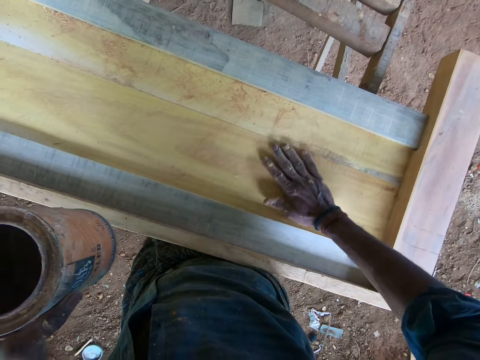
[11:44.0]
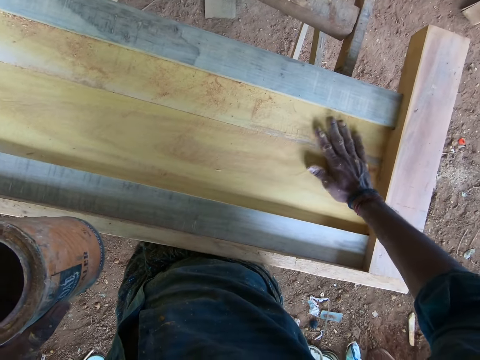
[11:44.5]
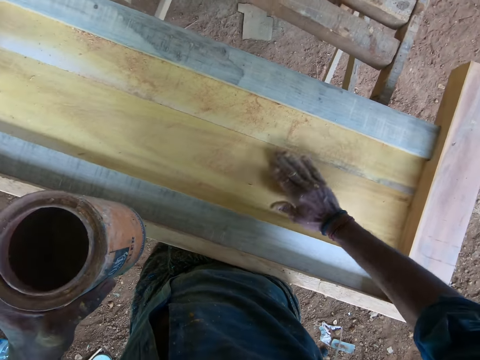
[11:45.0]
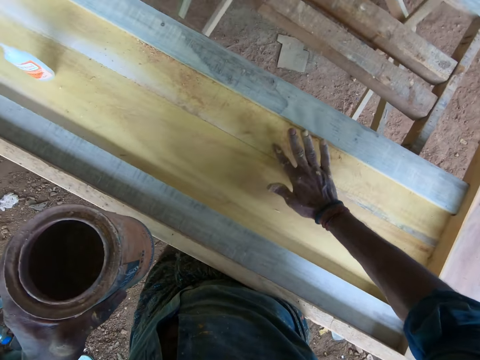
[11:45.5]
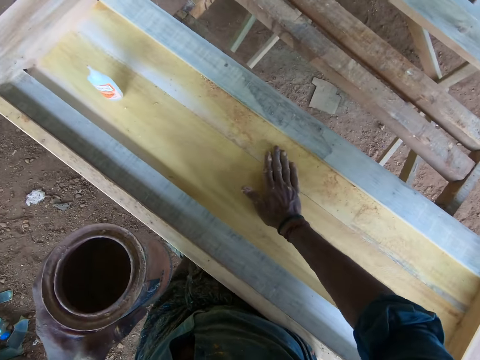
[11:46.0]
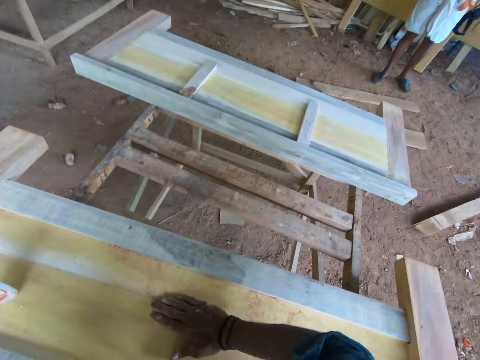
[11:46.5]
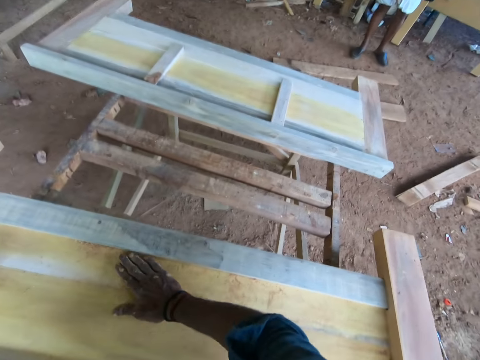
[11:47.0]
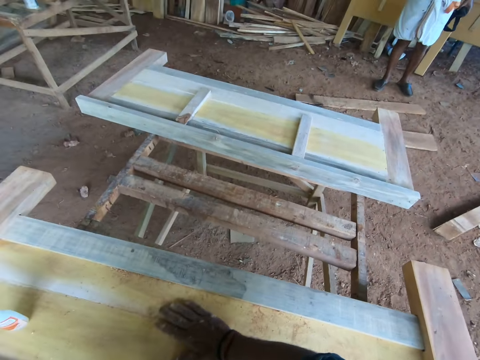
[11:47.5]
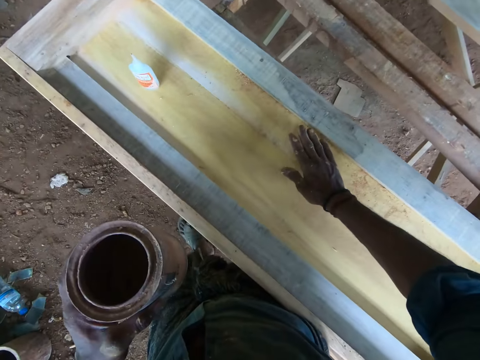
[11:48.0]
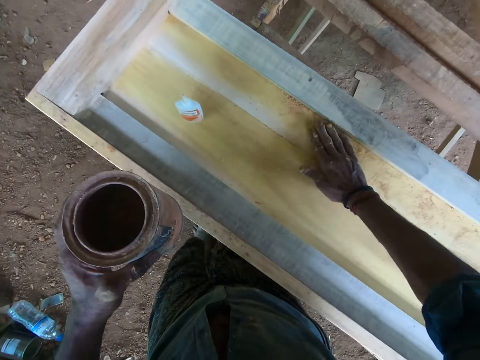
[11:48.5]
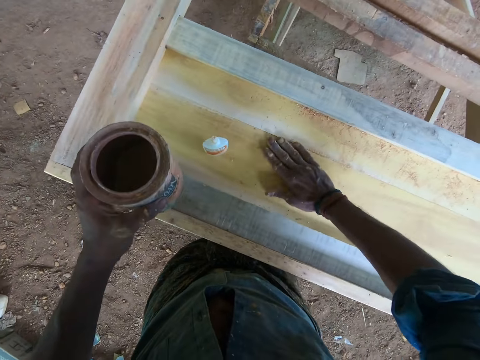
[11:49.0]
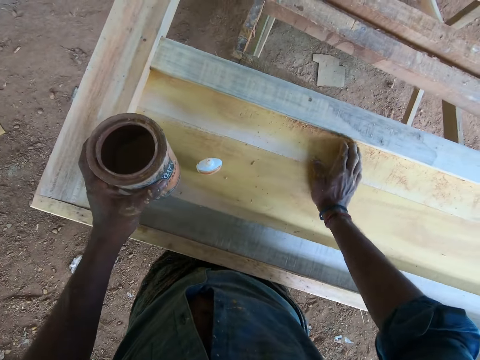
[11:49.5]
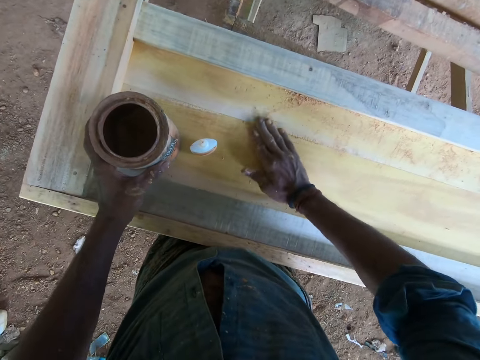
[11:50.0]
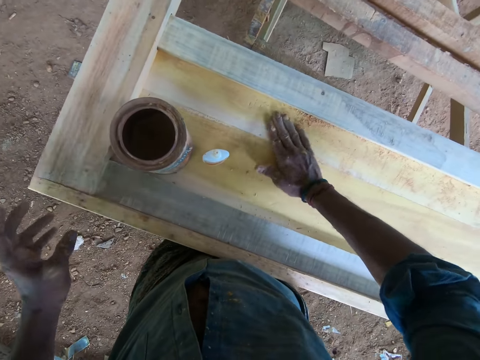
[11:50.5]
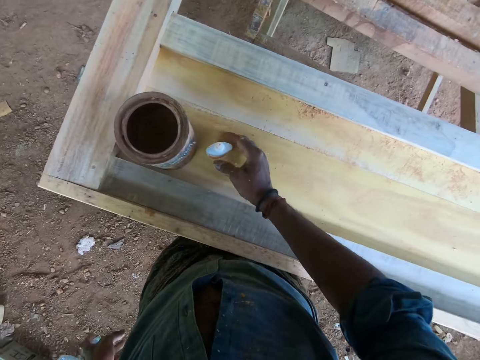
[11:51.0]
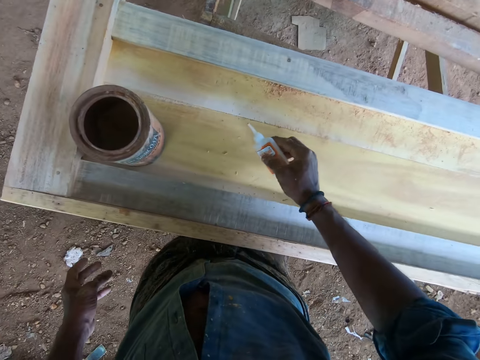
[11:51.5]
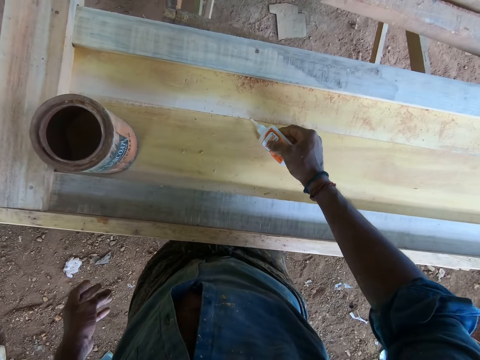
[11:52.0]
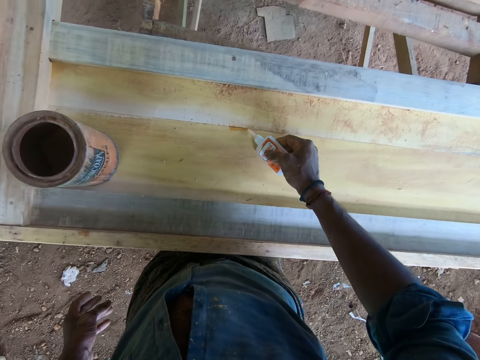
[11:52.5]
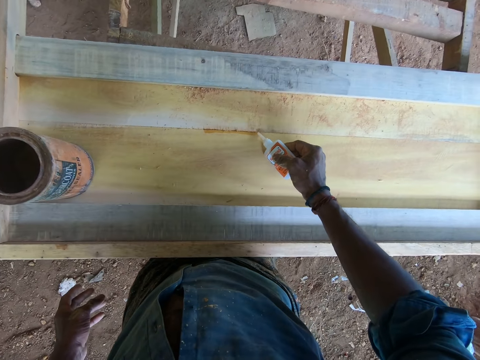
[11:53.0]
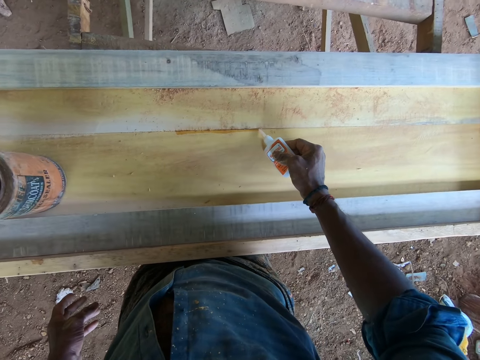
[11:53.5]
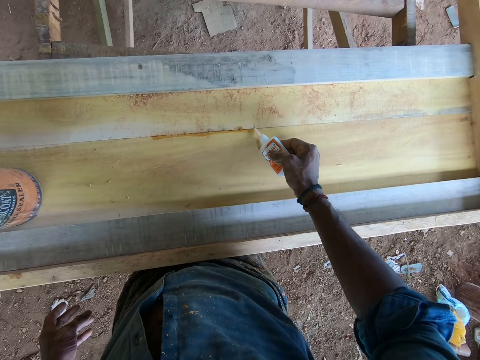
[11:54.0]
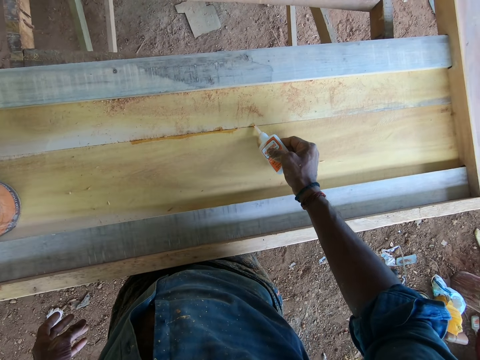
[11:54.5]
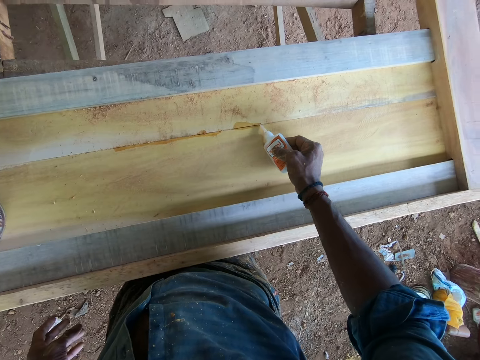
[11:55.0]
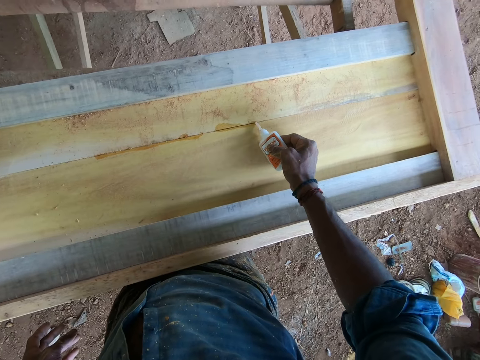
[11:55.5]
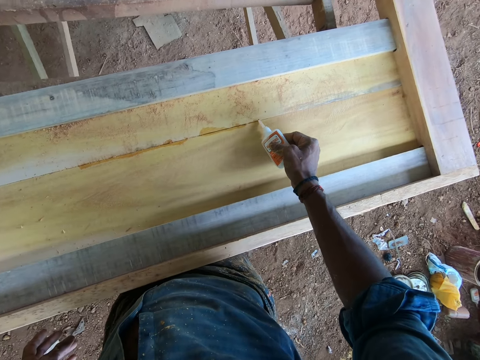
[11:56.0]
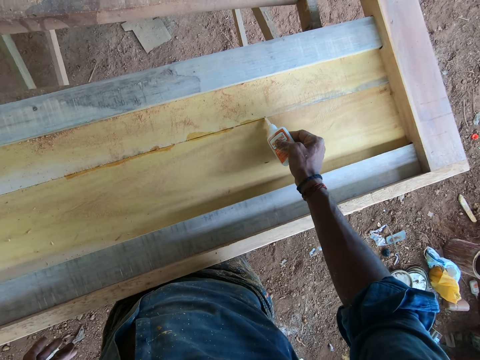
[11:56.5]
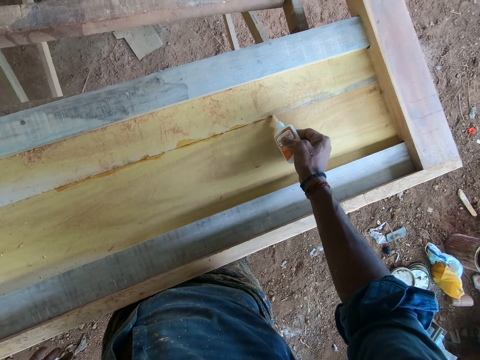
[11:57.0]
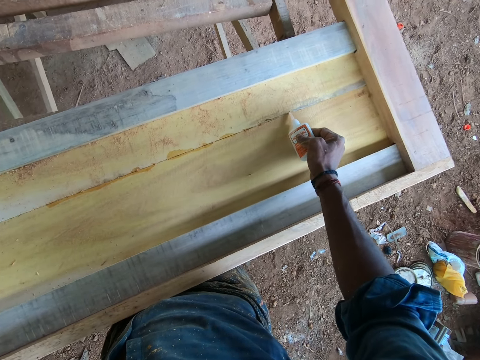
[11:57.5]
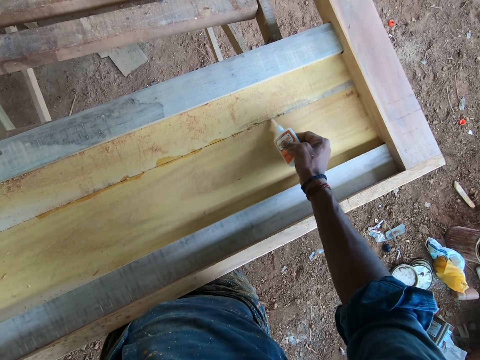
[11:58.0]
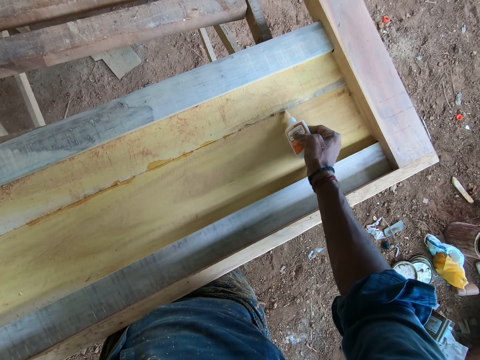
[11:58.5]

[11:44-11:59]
The camera wearer puts down the timber coat tin. They talk to a man. They pick a wood glue. They pour the wood glue on a wood. They rub something on a board. The man talks to the camera wearer.

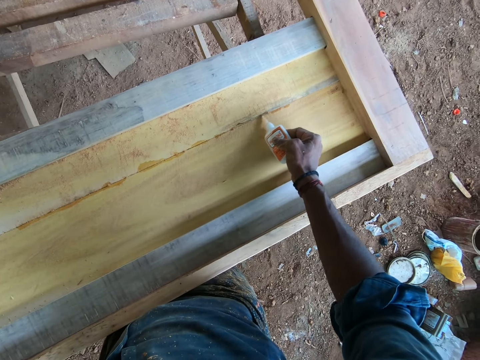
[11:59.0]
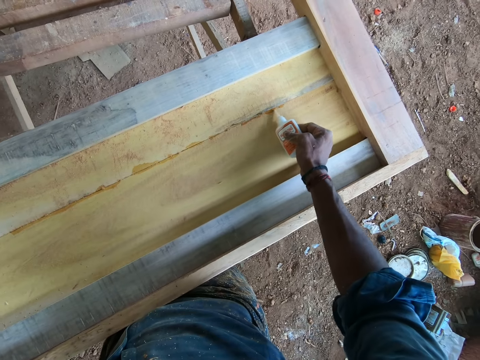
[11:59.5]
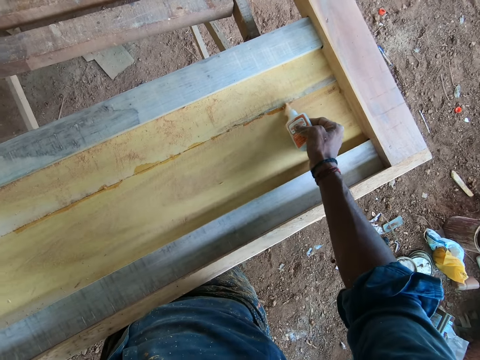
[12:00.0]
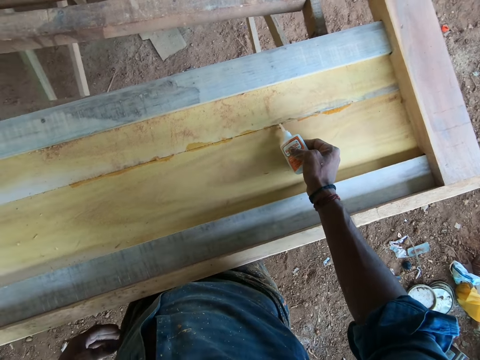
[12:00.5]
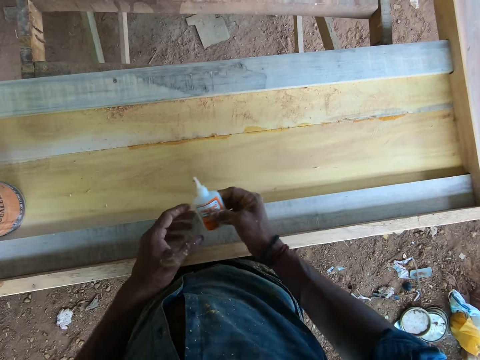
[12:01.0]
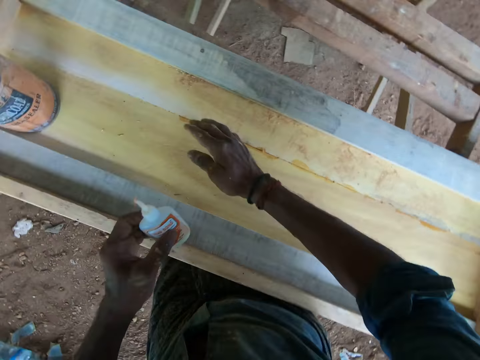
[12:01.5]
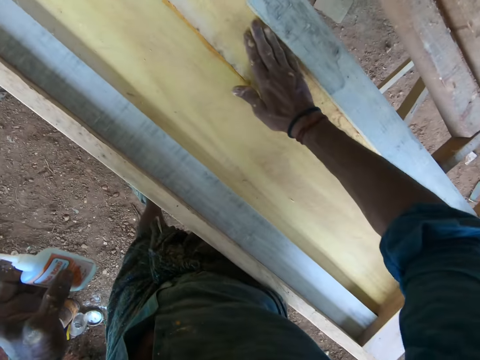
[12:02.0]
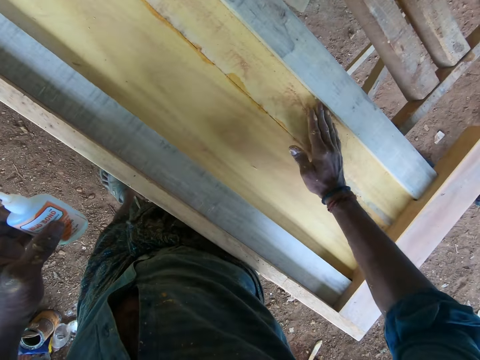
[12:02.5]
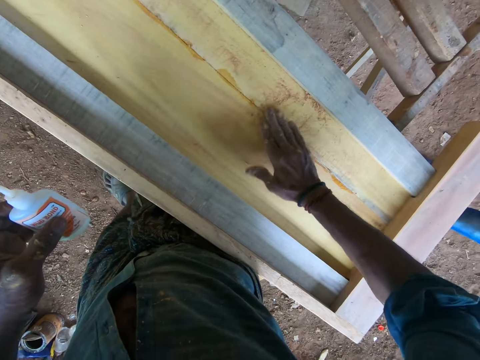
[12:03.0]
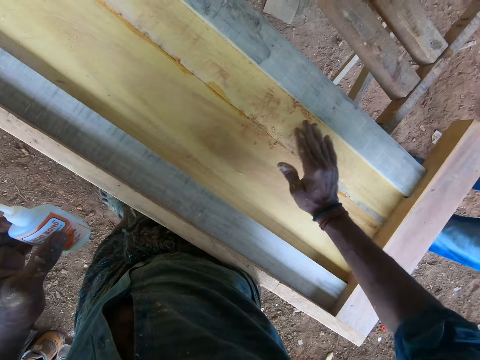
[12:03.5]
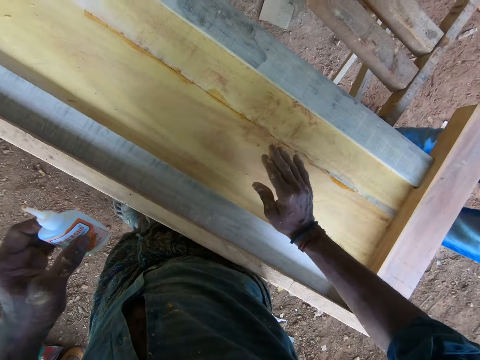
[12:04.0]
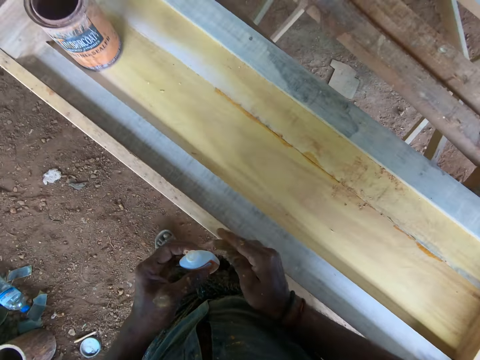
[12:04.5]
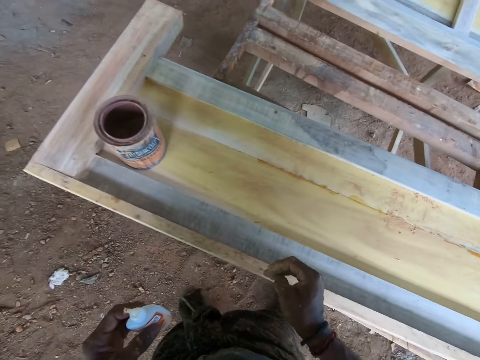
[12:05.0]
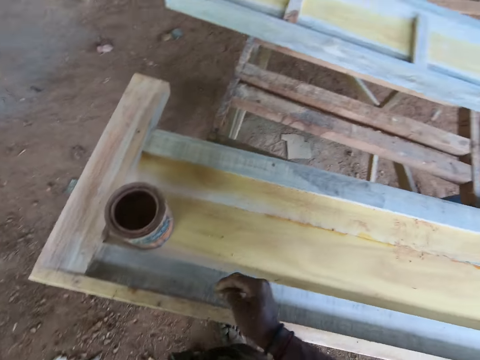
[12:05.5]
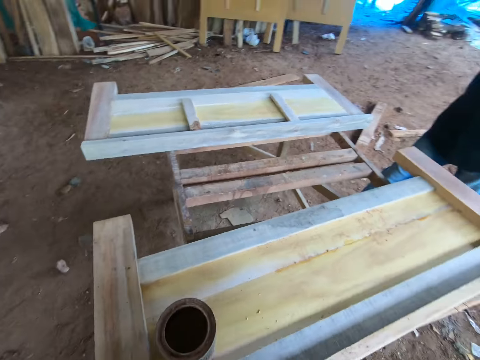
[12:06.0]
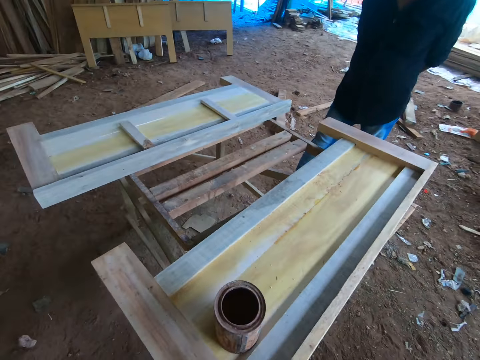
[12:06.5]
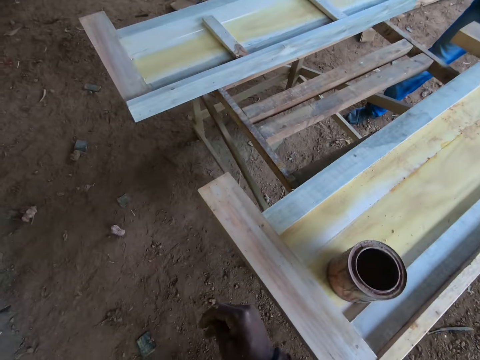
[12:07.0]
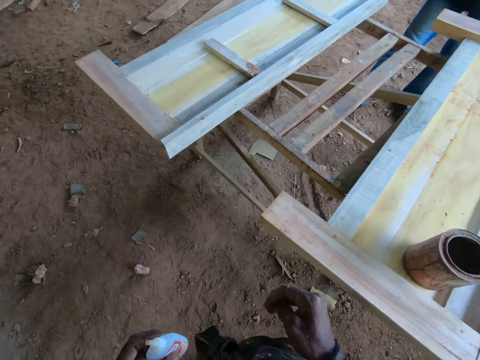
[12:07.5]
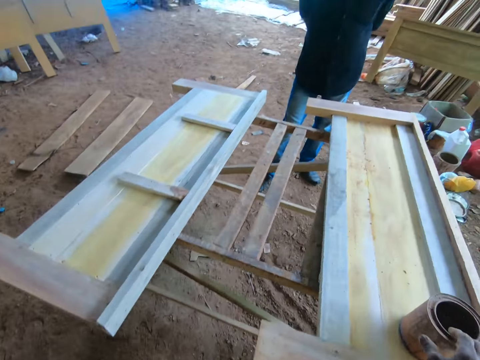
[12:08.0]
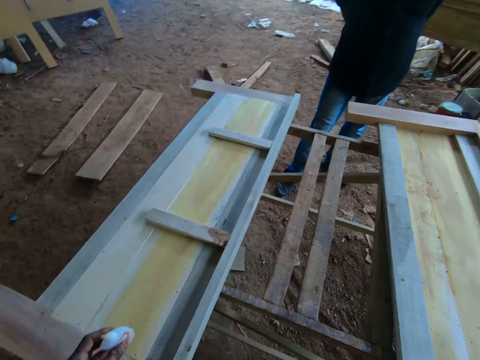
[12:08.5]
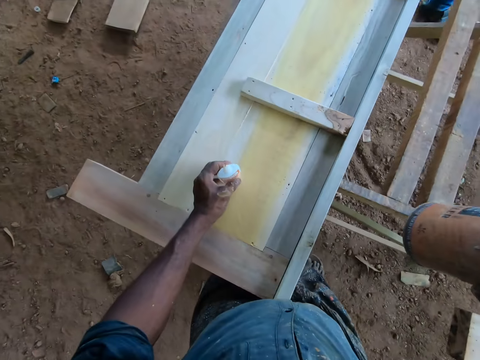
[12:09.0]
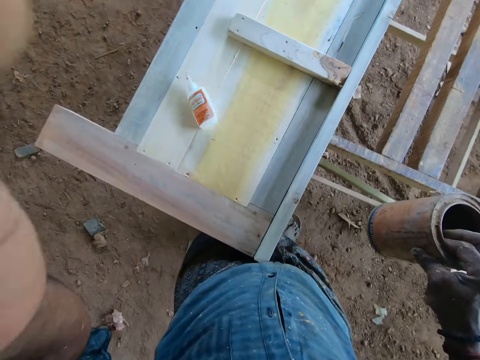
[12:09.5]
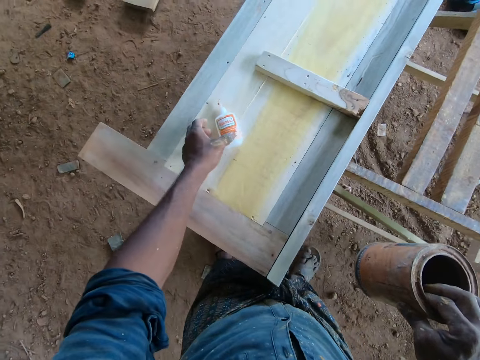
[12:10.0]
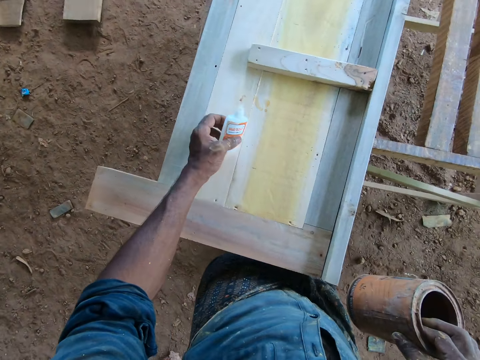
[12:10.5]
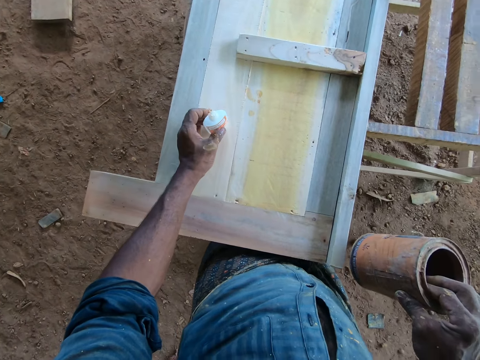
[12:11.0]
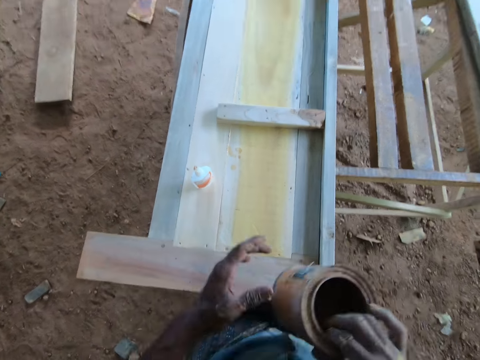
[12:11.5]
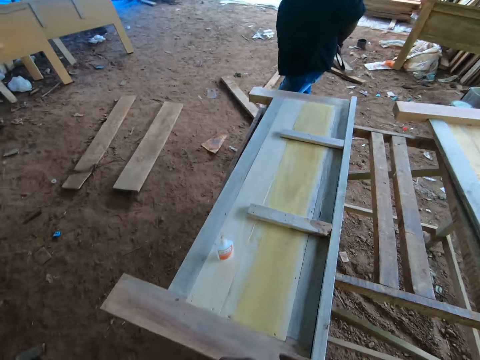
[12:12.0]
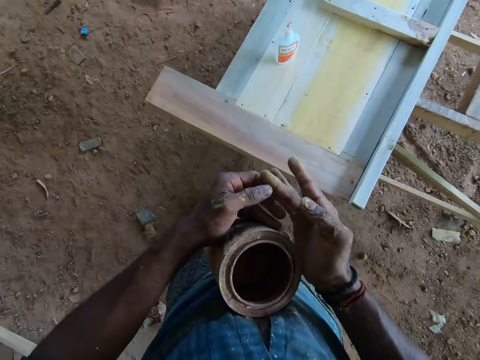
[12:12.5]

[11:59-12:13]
The camera wearer holds the glue with hands. They spread the timber coat on the wood with hands. They rub the board. They talk to a man. They walk. They pick the tin. They hold the timber coat tin. They put down the wood glue on the wood. They lift a hand. They set the wood glue upright on the wood. They pick the glue. They drop the glue. They move the tin to the left hand.
